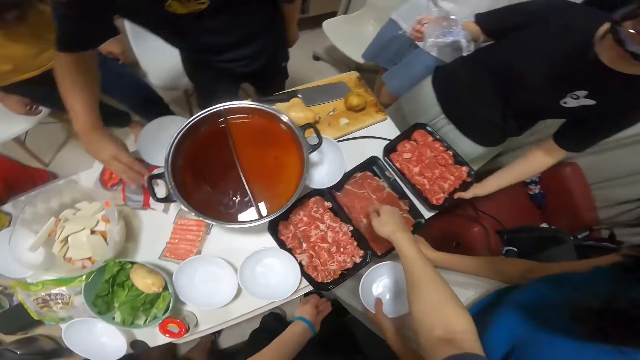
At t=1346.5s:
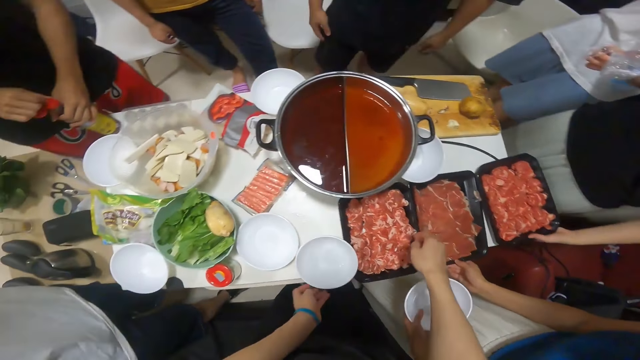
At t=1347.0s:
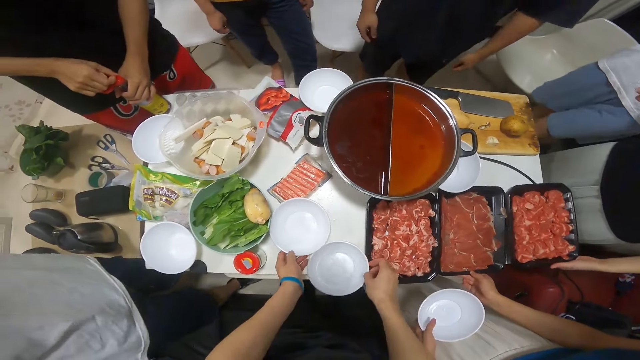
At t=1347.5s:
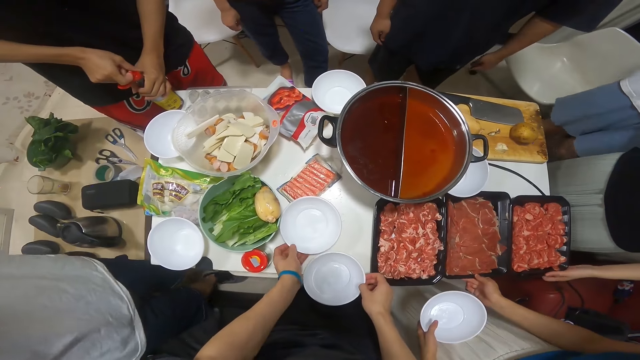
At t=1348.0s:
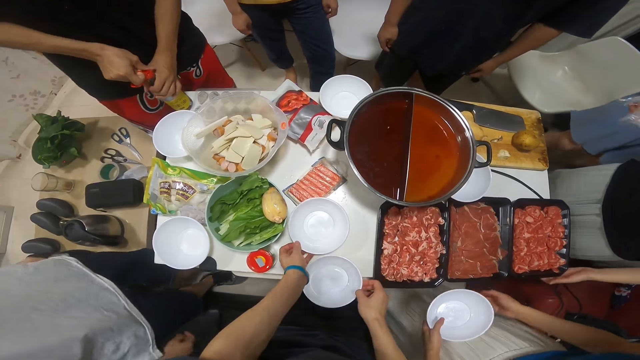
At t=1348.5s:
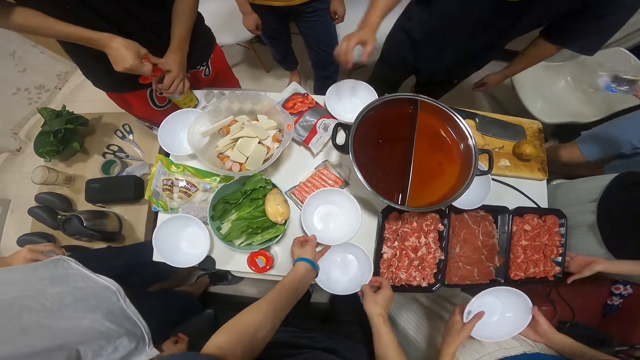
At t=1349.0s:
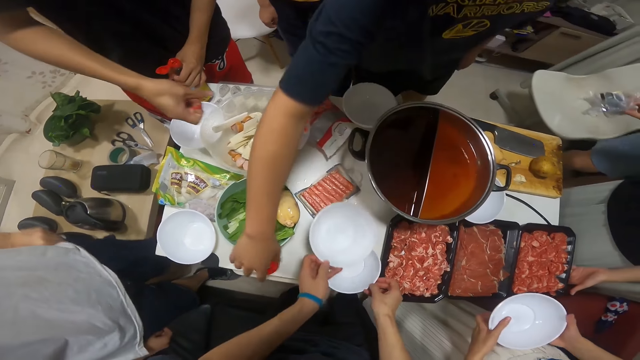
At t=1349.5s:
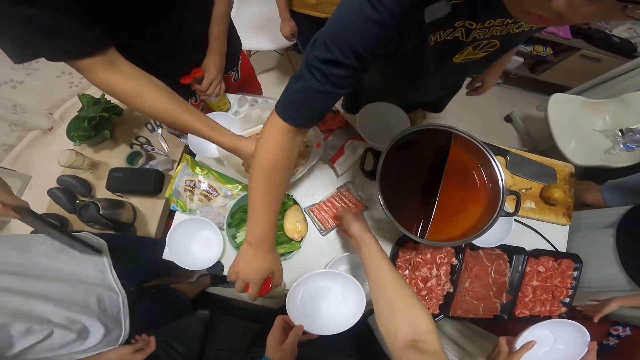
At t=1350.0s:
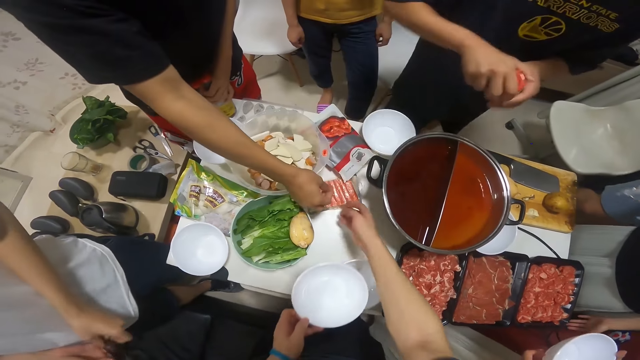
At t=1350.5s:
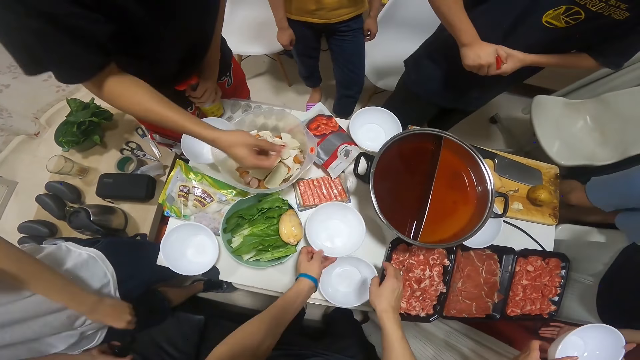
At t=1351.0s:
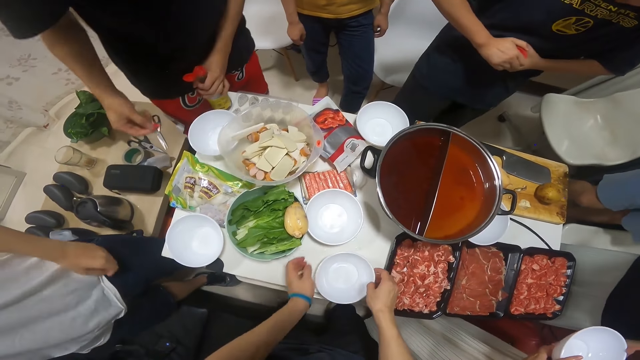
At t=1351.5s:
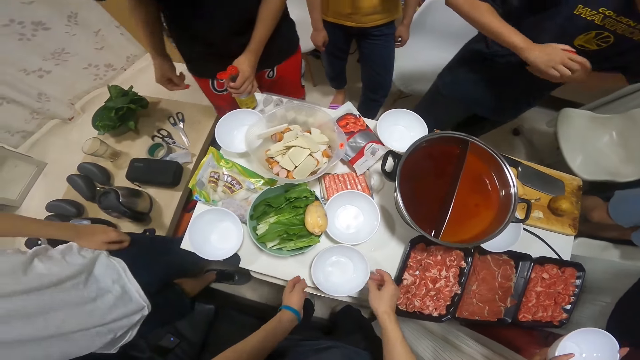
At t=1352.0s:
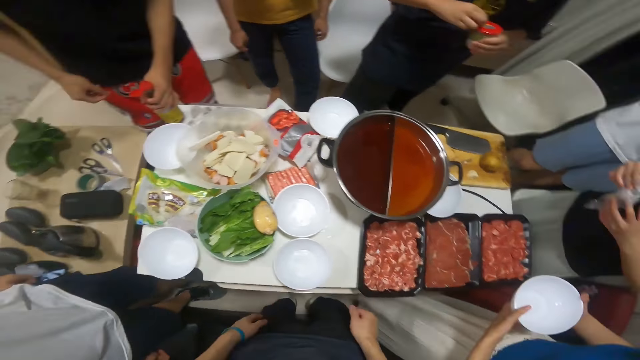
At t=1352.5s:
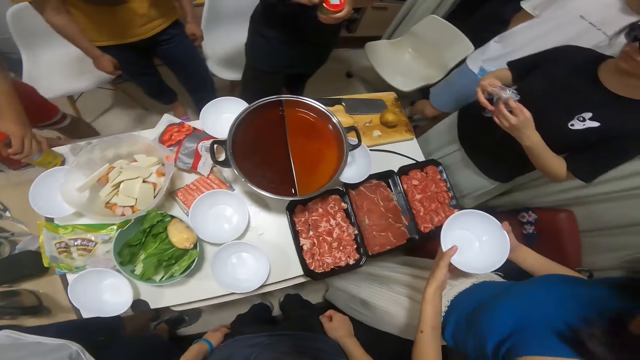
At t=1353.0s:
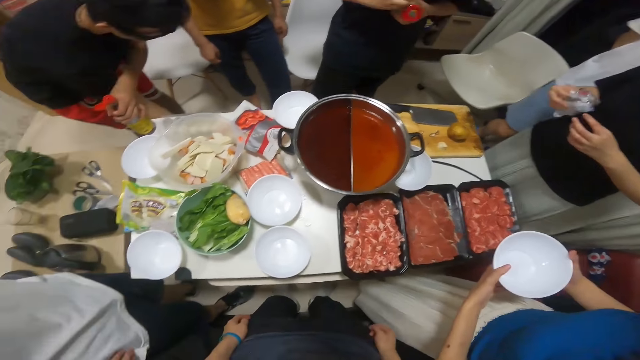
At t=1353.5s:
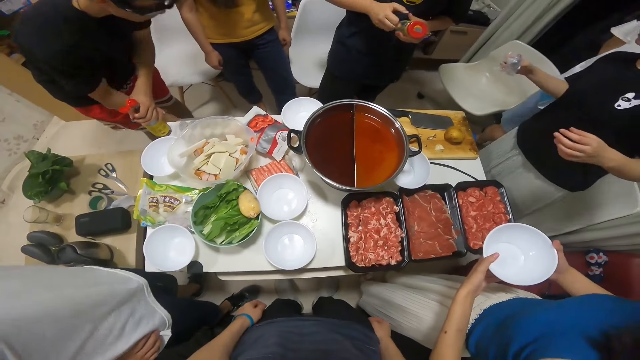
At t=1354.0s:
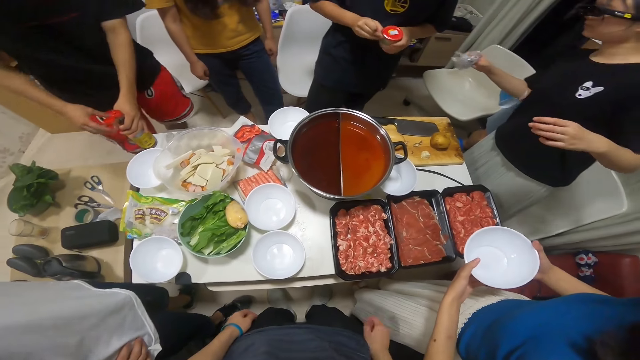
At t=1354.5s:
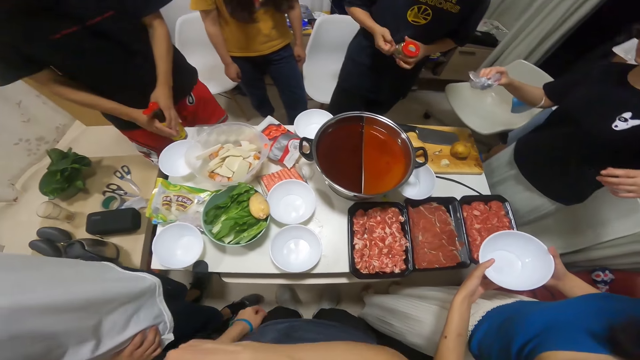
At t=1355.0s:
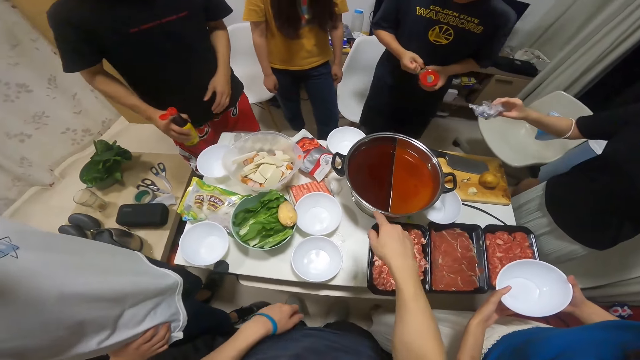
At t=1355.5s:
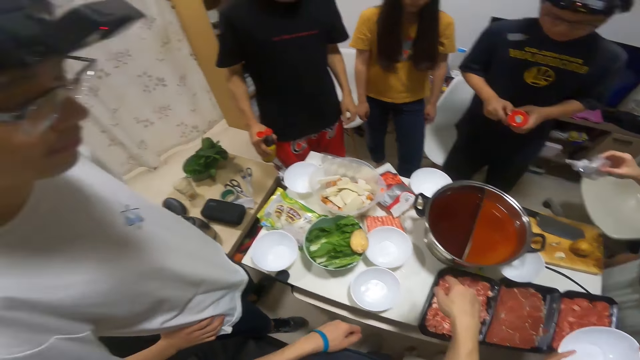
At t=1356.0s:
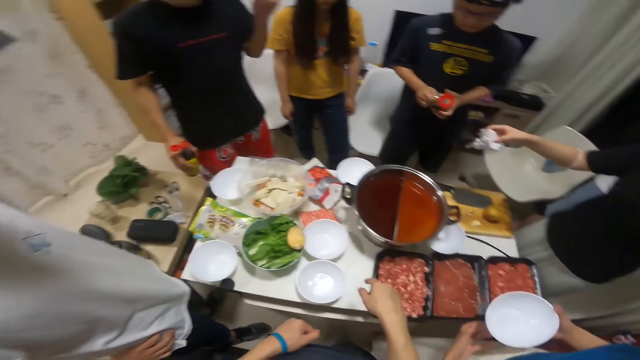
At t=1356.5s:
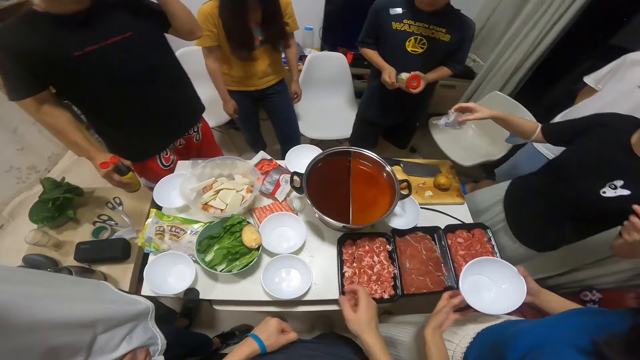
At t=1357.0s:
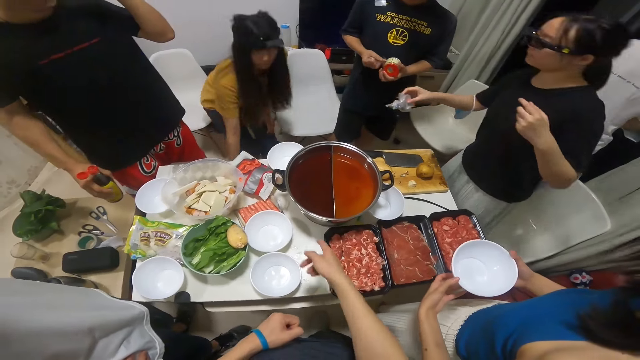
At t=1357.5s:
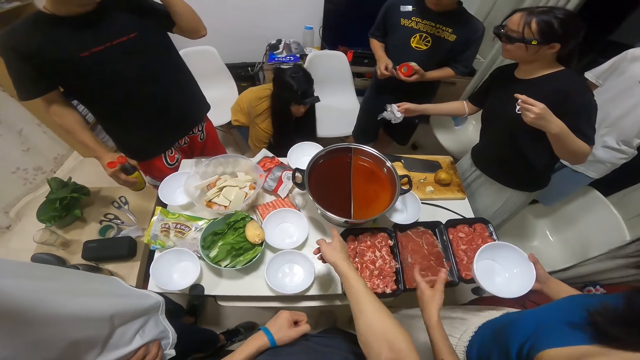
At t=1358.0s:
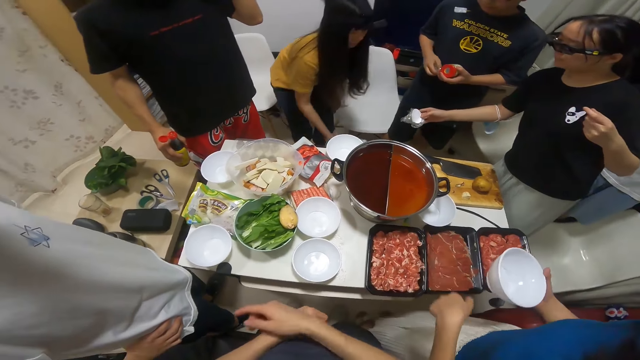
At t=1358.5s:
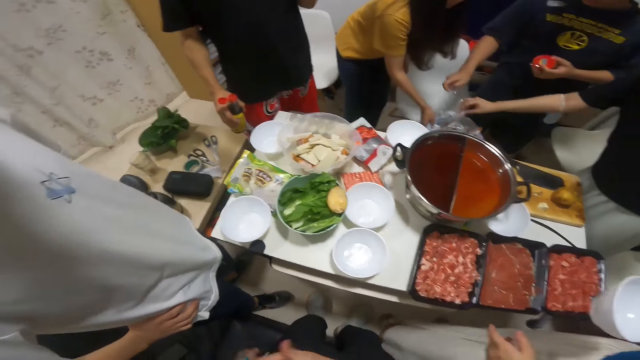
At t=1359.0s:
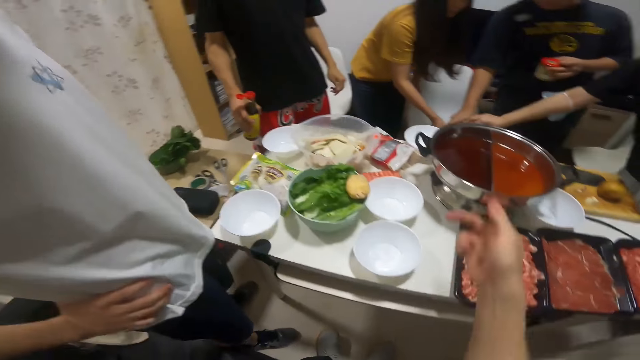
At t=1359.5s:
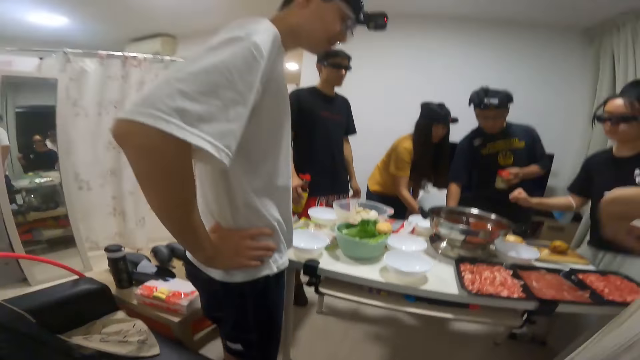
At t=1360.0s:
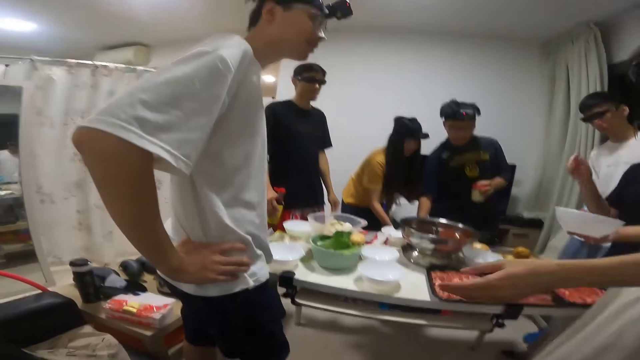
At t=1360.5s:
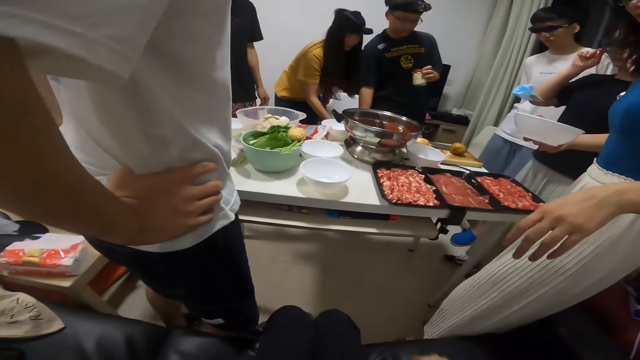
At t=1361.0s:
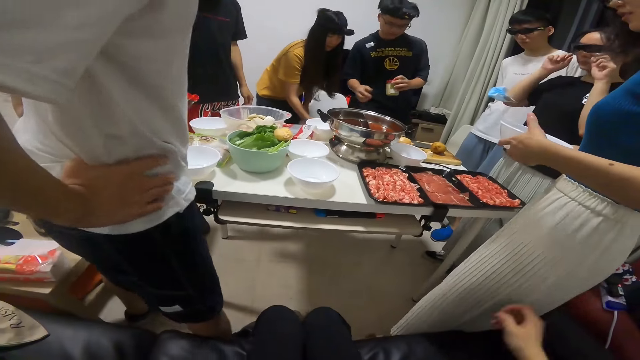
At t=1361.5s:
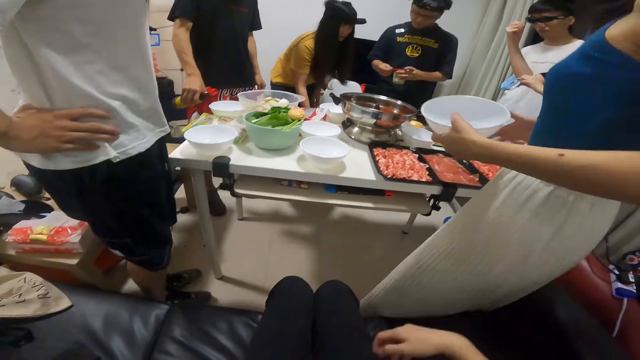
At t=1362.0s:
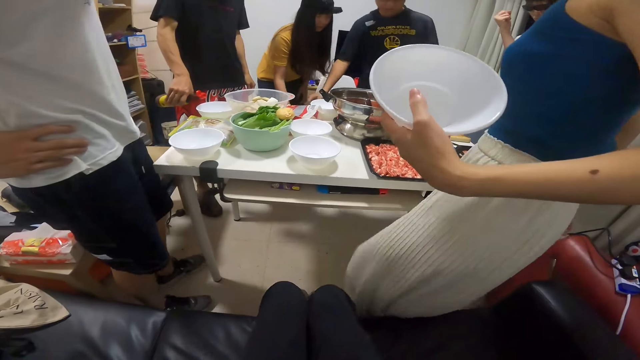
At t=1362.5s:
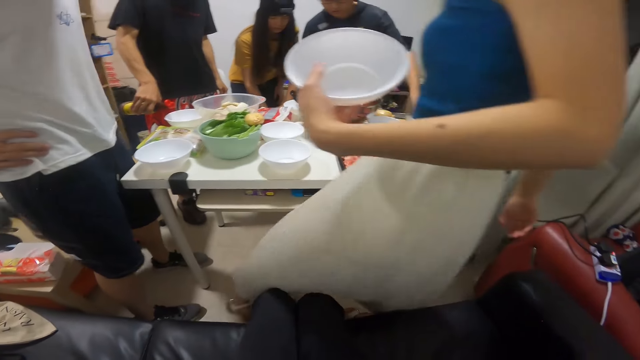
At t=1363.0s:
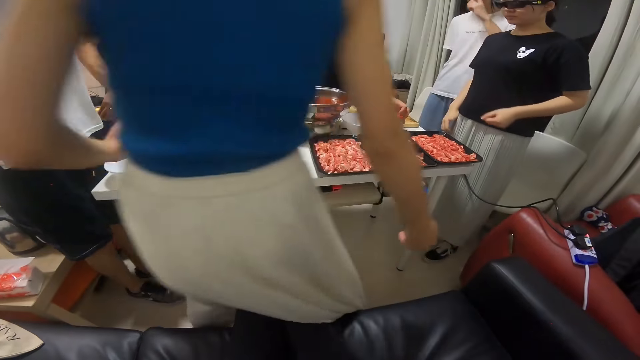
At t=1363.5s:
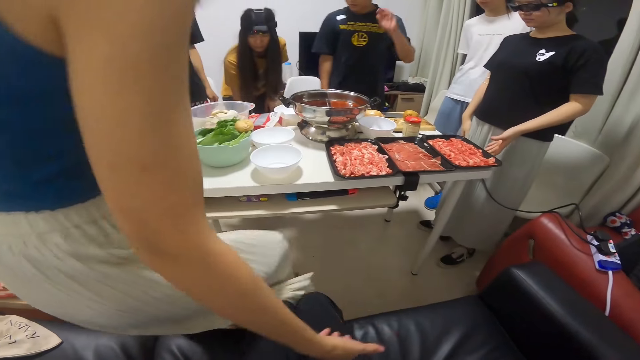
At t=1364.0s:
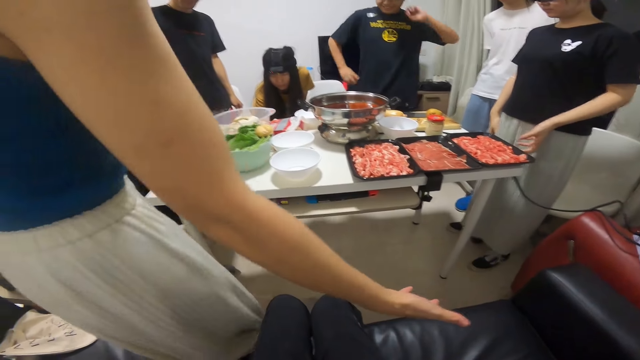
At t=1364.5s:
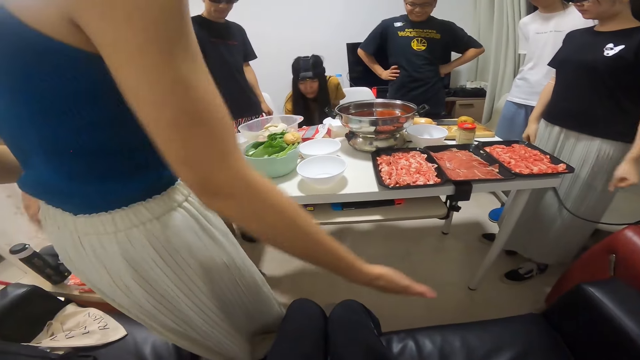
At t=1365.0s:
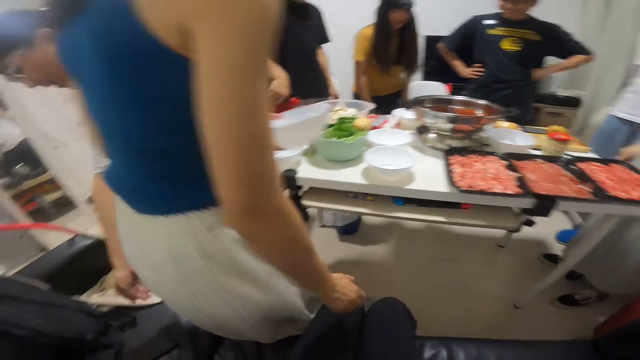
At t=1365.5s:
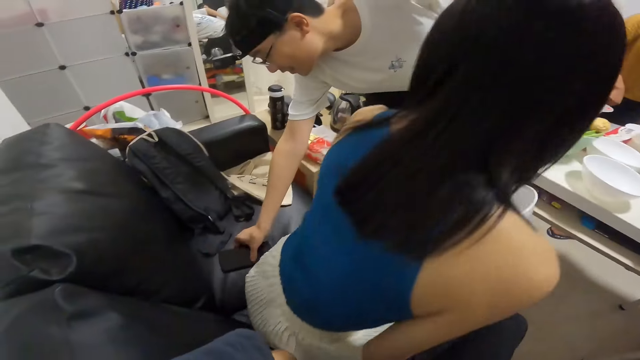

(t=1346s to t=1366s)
A woman drops the opened tray of raw meat in her left hand on the table. A man holds the bottle of sauce on the table with both hands. The camera wearer holds a plate with his hands. They move two plates on the table with both hands. The man opens the bottle of sauce on the table with his right hand. Another woman holds the plate with both hands. Another man takes the jar from the table with his right hand. The first man drops the cover of the bottle of sauce in the bin under the table with his right hand. The camera wearer moves the pack of sausage on the table with her right hand. The second man holds the jar with both hands, twists the jar cap in his hands with his right hand, and removes the seal on the jar with his right hand. The first woman holds the nylon cover with both hands. The first man holds the bottle of sauce on the table with both hands and holds the bottle of sauce off the table with his right hand. The camera wearer points with his right hand. The second woman holds the plate with her right hand. A third woman lifts the bin from under the table with her right hand. The first woman puts the nylon cover into the bin with her right hand. The second man puts the seal in his right hand into the bin. The second woman holds the plate with both hands and holds the plate with her left hand. The first man pours the sauce in the bottle of sauce into a plate on the table with his right hand. The second man puts the jar in his left hand on the table. The third woman drops the bin in her right hand under the table. A third man picks a phone from a chair with his right hand. A girl sits down.
